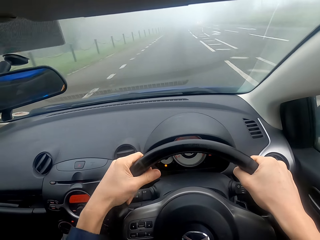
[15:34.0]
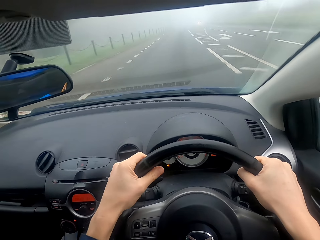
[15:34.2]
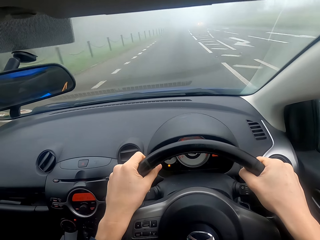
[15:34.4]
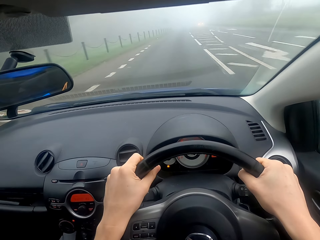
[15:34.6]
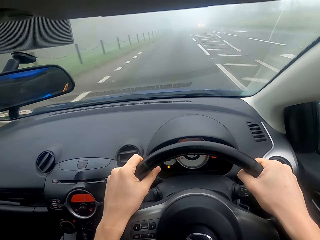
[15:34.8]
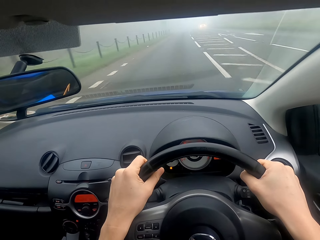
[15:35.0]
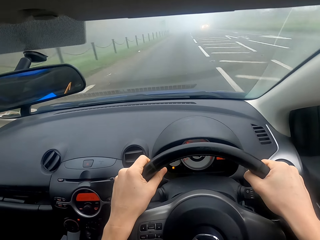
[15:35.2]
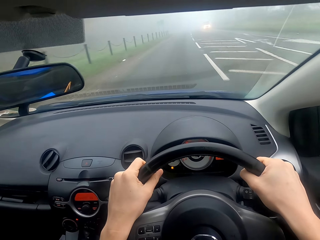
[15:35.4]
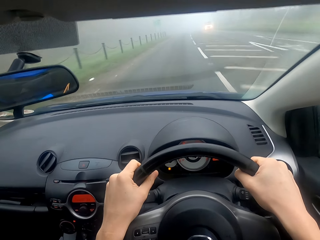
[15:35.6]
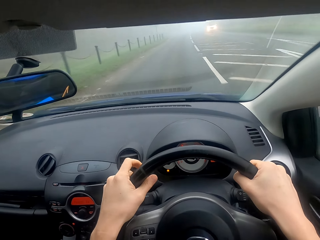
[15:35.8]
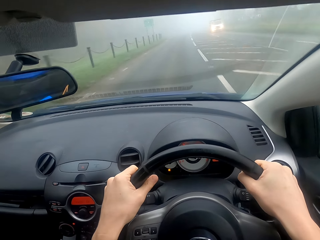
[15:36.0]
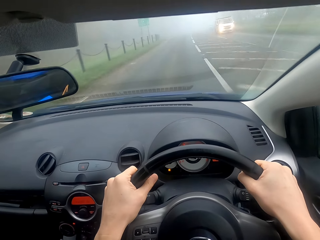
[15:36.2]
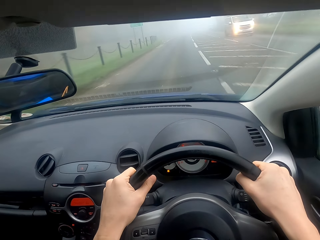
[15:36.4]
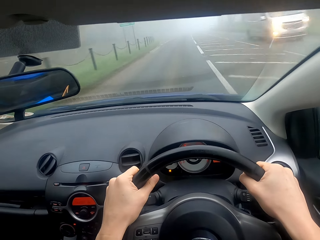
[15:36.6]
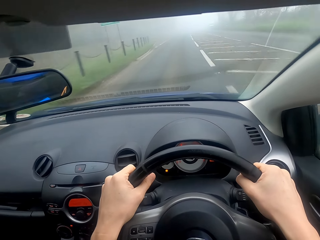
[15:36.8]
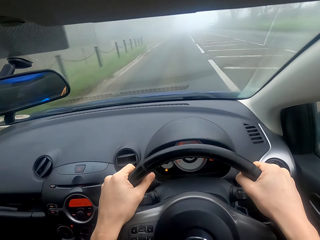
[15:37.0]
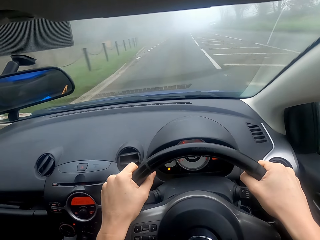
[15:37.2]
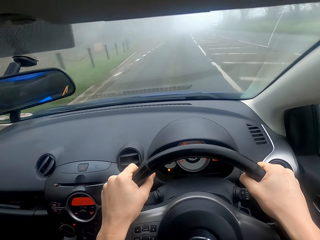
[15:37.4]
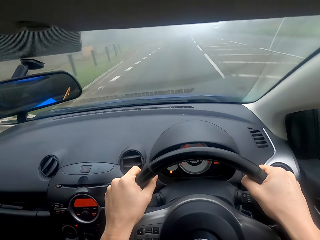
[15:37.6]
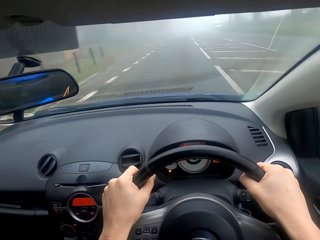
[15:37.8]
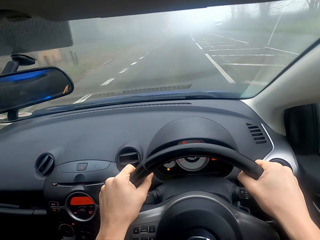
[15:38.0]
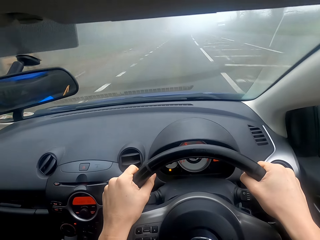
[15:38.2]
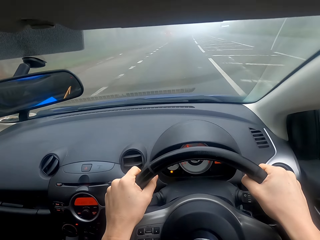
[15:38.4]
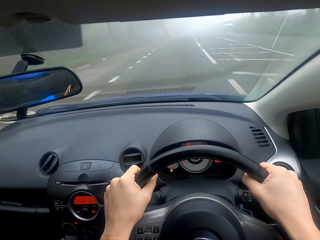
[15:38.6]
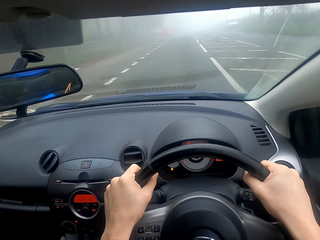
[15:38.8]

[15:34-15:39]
The camera wearer drives the car.

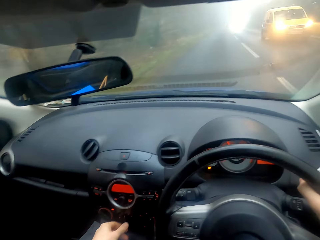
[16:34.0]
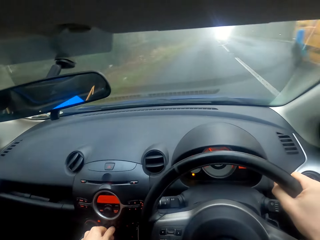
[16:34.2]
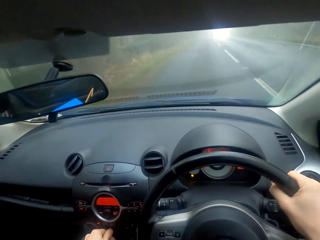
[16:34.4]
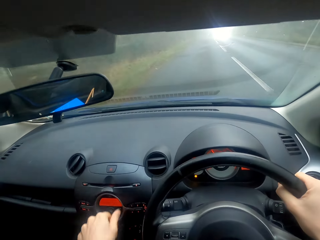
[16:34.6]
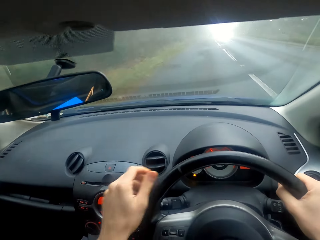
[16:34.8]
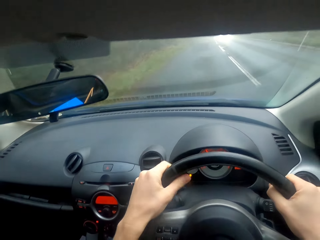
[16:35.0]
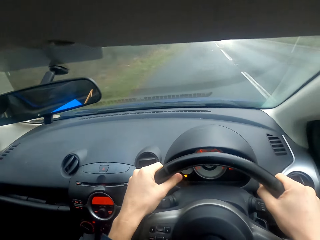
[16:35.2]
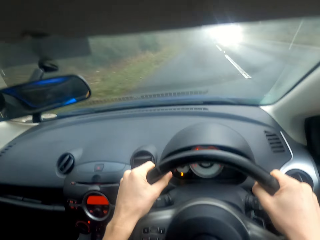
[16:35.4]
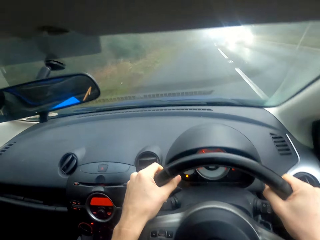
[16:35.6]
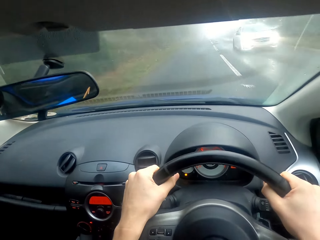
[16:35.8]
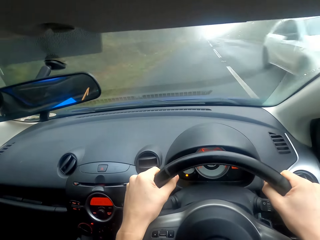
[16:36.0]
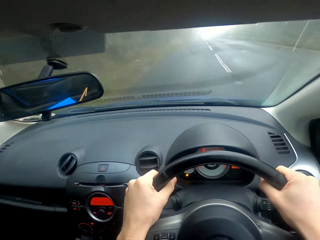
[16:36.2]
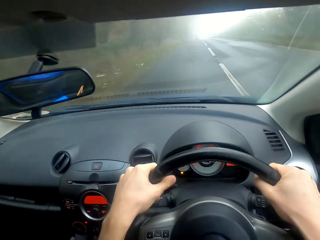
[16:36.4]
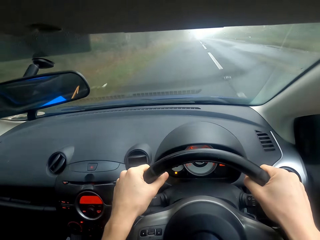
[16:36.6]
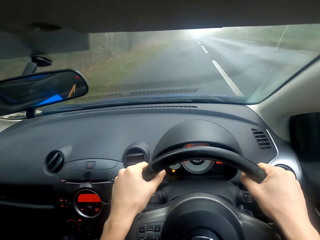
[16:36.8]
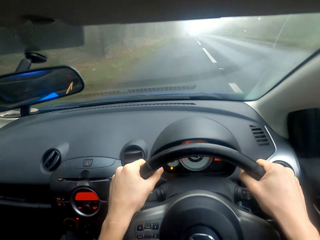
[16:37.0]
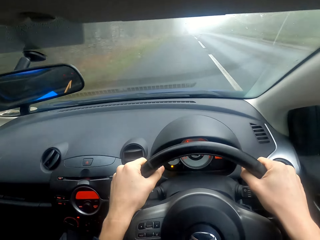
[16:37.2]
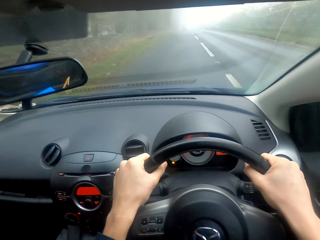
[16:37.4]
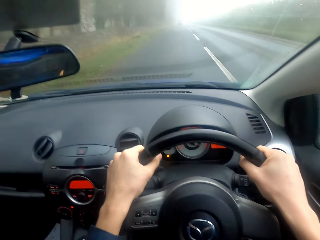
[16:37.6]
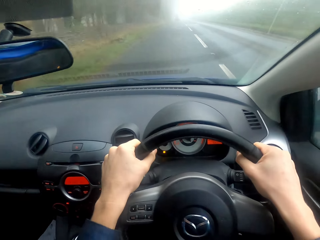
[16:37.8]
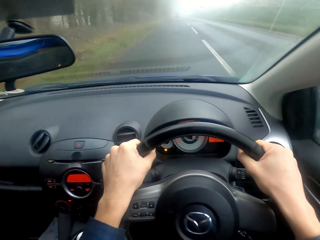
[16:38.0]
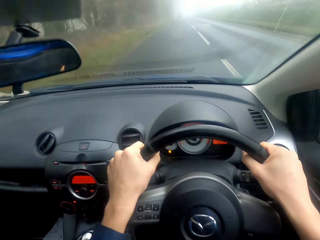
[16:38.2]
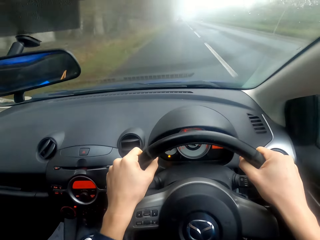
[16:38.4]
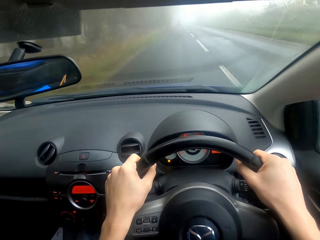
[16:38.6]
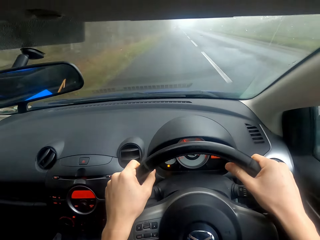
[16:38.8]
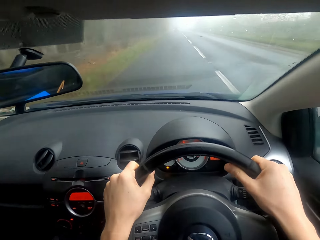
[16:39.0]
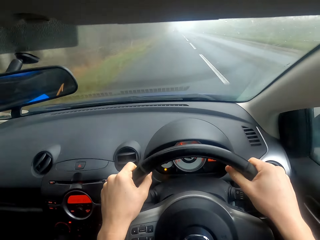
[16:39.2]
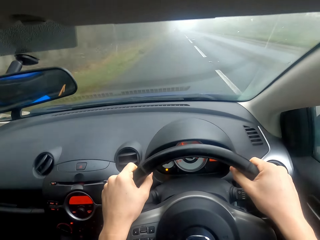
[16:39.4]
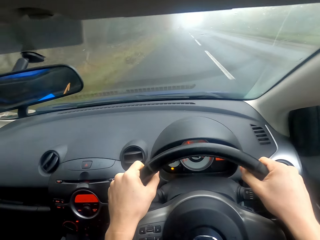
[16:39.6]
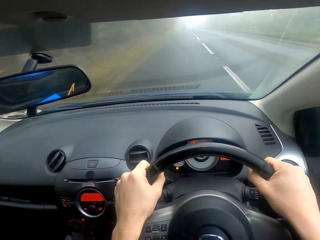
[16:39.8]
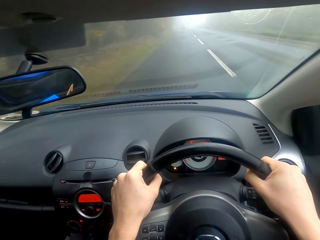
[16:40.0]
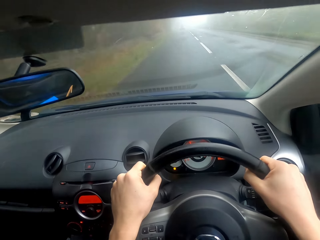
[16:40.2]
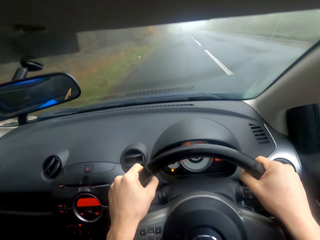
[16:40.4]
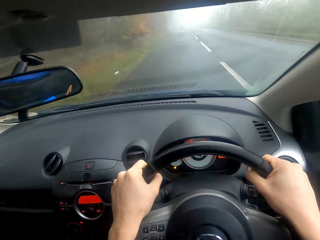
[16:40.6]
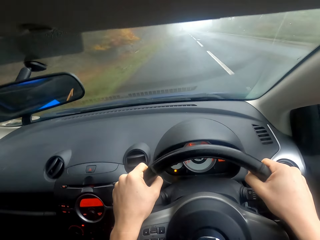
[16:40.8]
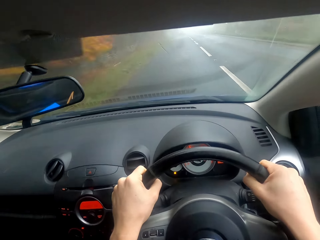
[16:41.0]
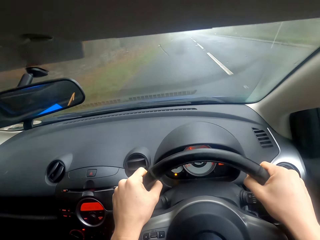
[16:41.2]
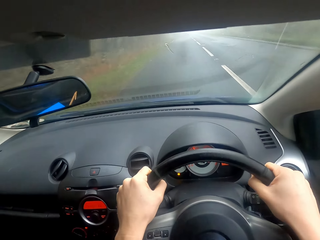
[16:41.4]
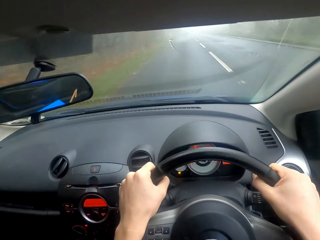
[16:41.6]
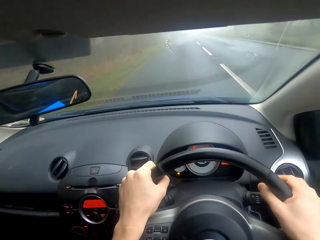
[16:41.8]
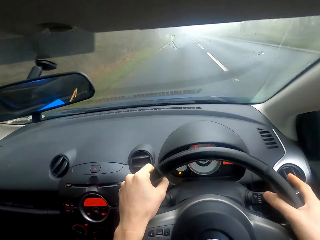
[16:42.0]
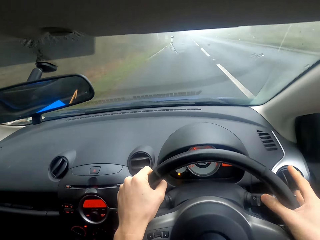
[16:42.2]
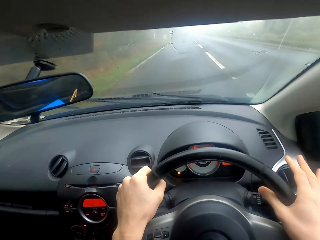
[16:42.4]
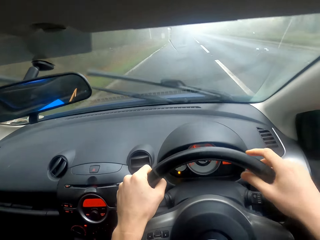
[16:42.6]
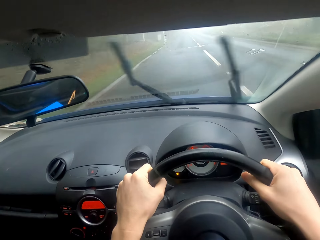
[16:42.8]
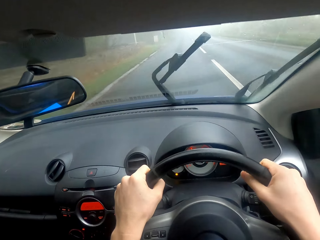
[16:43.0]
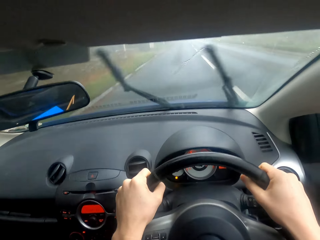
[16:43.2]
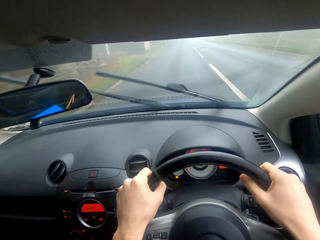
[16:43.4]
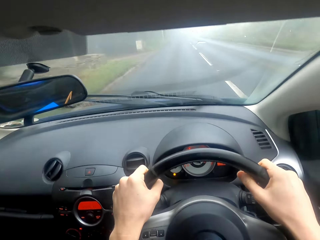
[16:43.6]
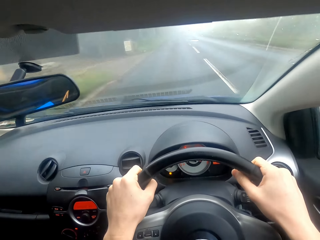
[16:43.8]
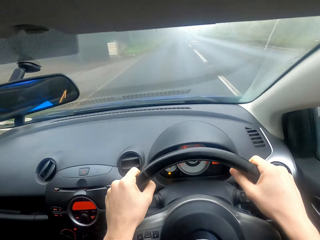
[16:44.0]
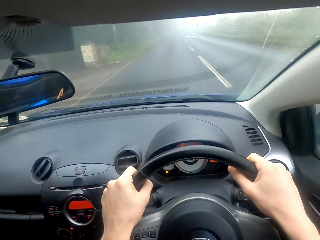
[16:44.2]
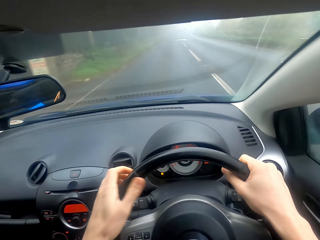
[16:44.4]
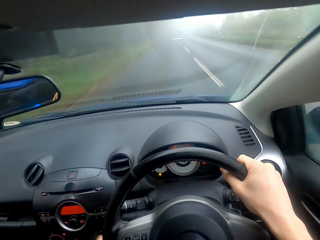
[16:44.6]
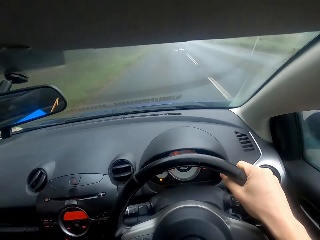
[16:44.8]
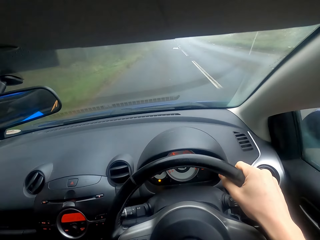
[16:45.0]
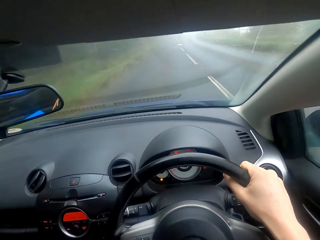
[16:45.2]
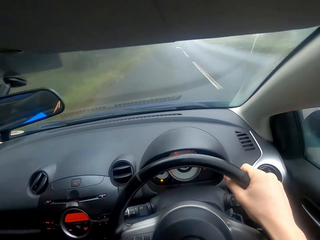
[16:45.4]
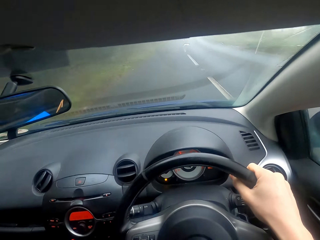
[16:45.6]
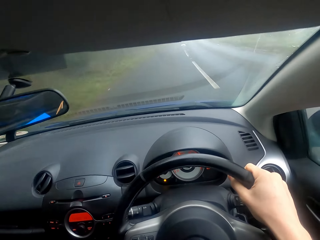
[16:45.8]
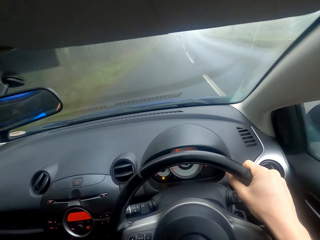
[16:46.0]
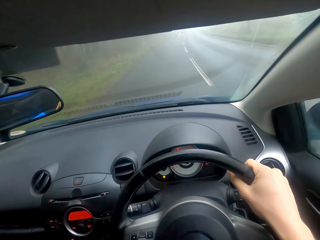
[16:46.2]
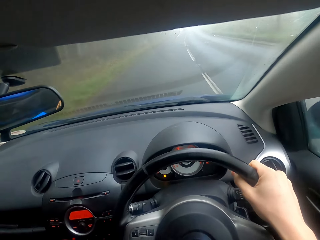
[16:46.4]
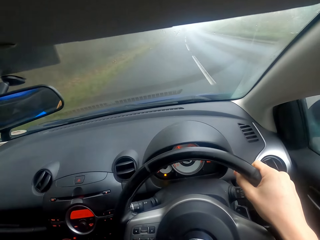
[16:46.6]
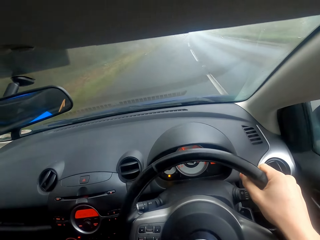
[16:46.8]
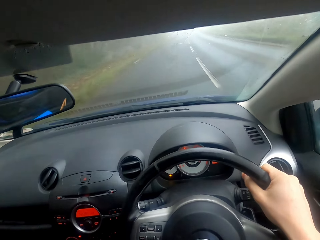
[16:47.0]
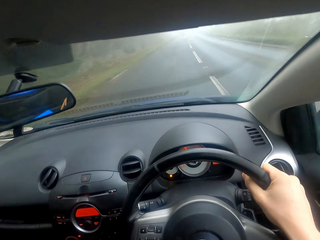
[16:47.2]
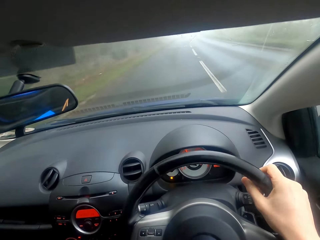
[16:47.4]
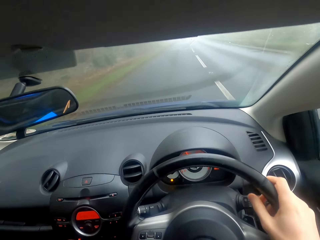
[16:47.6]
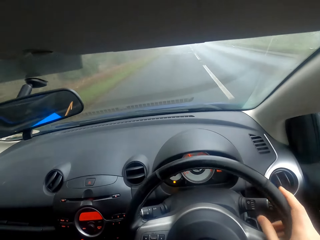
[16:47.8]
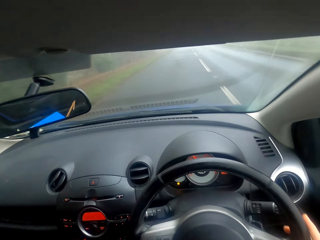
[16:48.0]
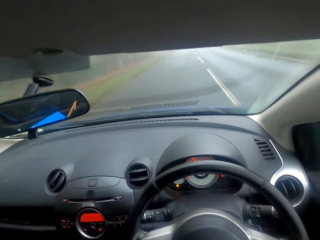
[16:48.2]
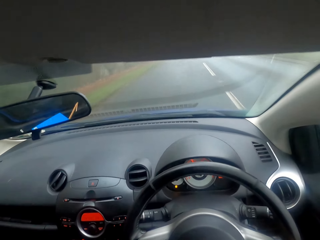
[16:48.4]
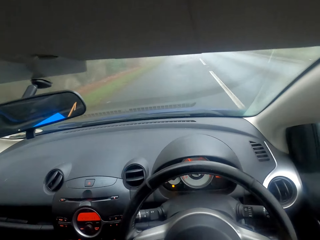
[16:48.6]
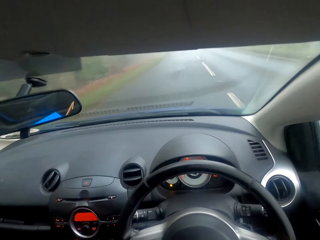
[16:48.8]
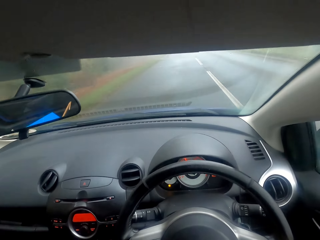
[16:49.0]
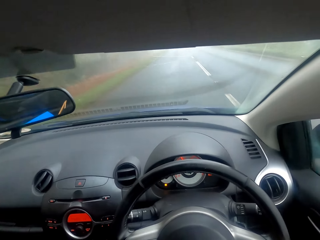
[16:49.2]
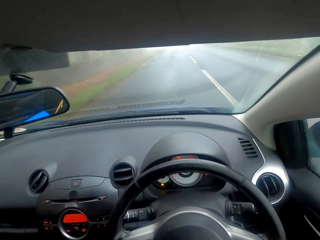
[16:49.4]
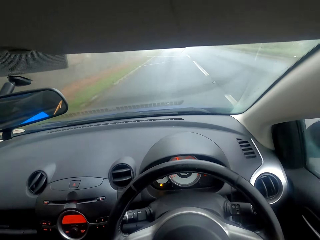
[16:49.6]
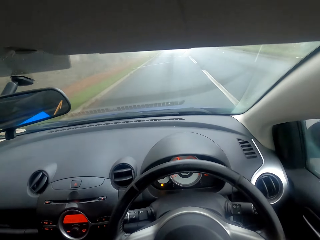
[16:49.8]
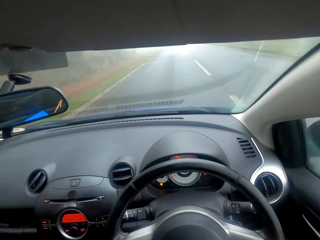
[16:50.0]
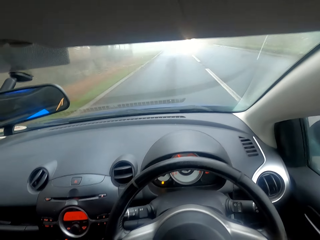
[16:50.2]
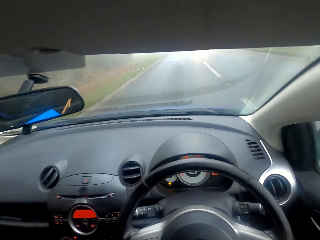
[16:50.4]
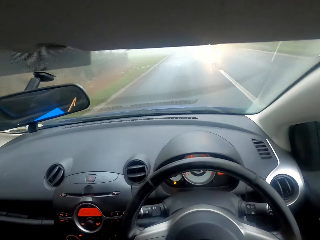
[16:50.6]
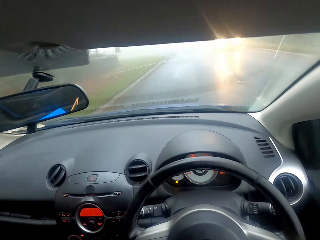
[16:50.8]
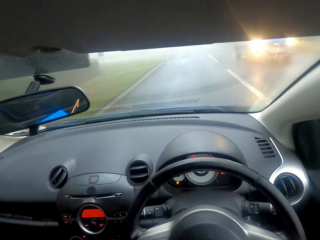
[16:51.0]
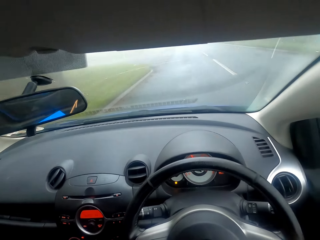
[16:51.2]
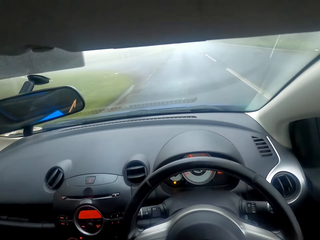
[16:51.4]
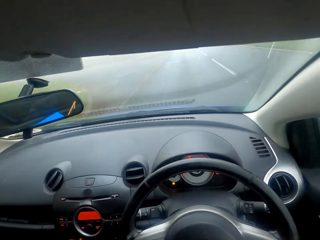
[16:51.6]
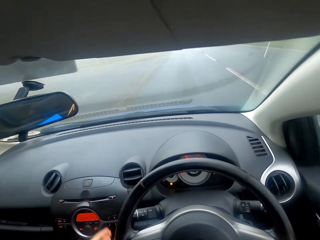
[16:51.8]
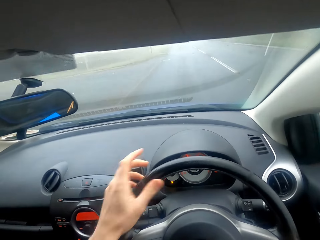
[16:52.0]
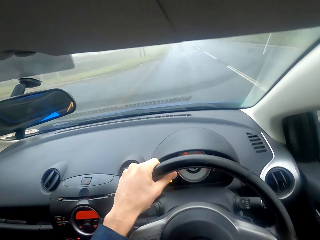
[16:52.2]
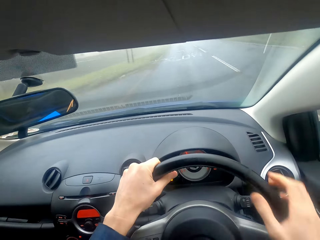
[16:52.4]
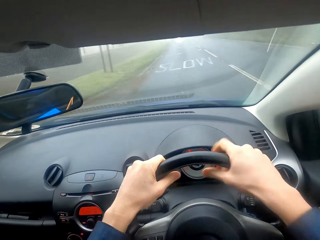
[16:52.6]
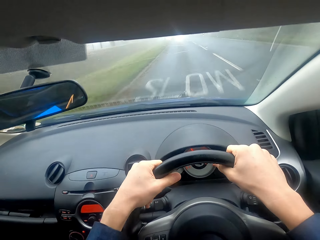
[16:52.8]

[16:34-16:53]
The camera wearer touches something. They drive the car. They press the windscreen wipers button. They drive the car. They change gear. They drive the car.
